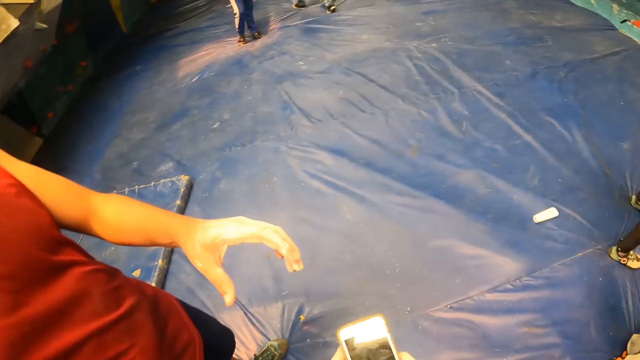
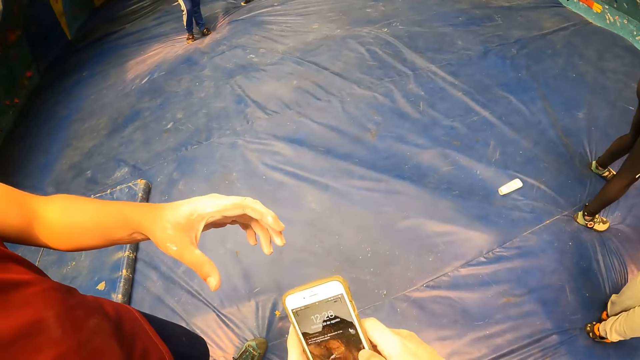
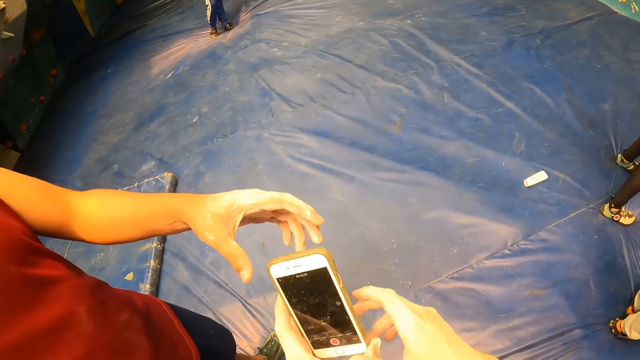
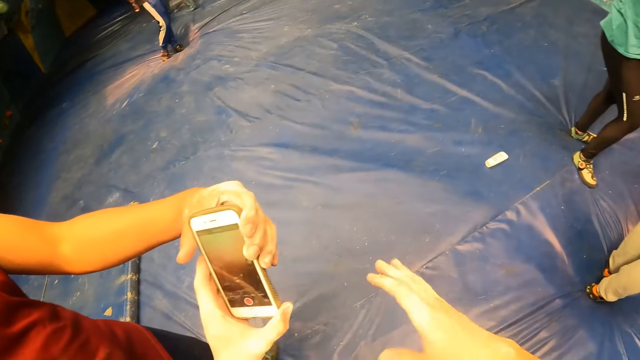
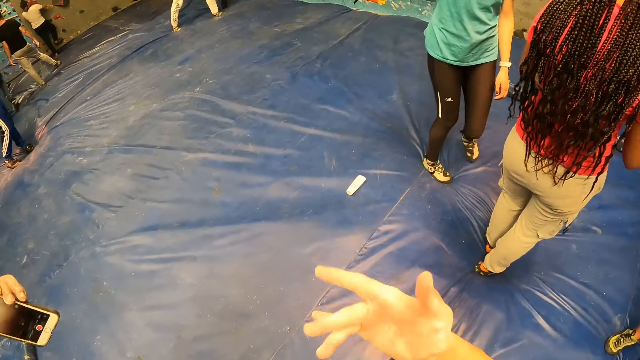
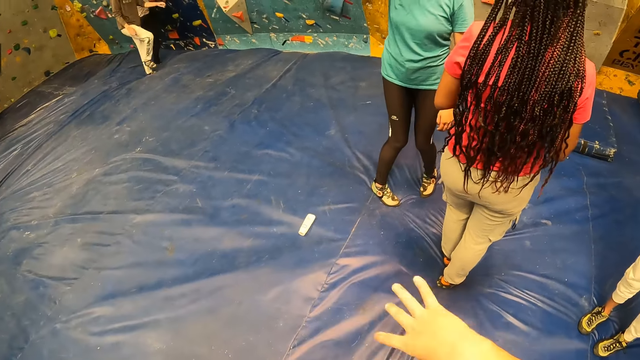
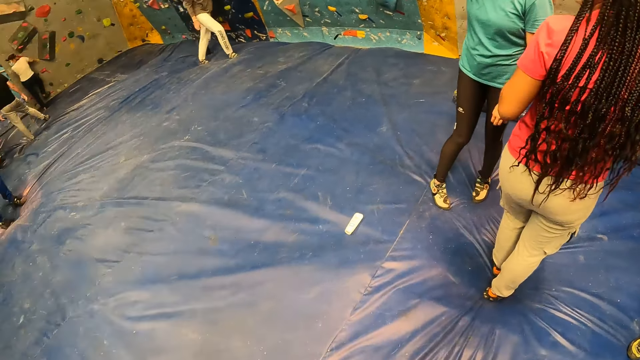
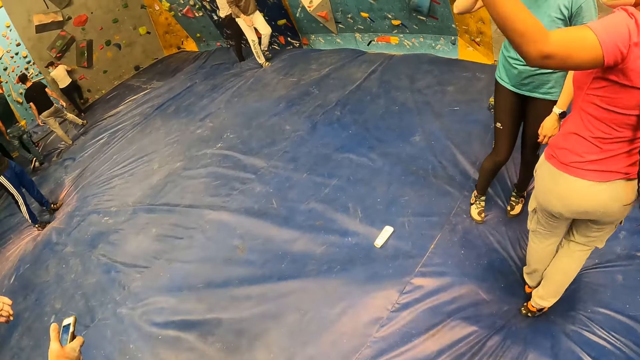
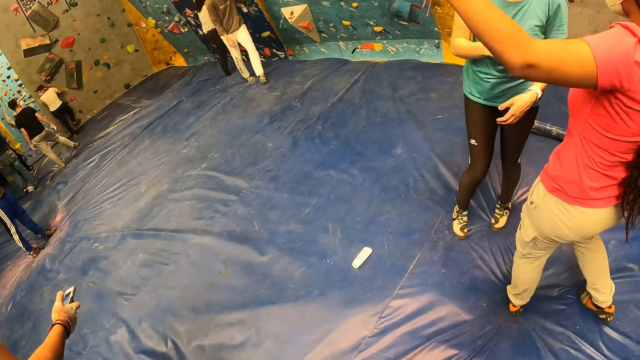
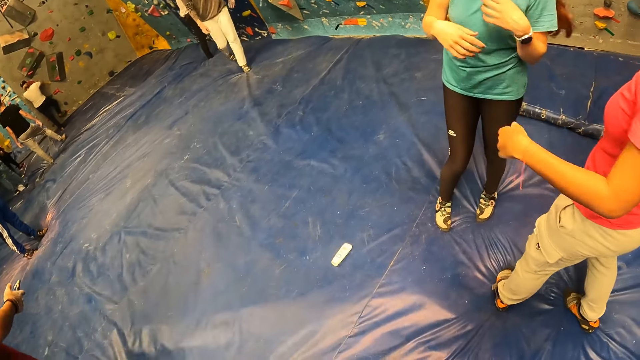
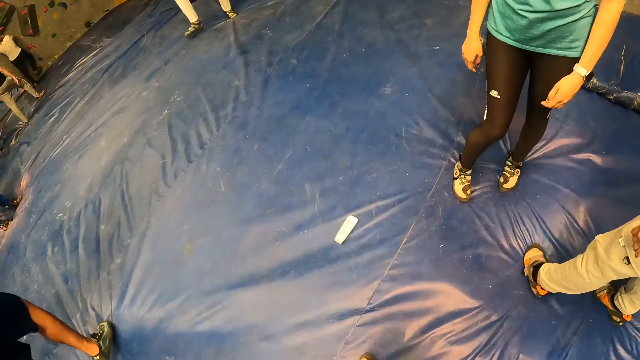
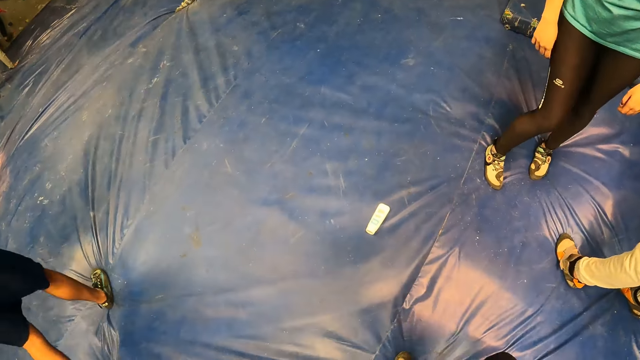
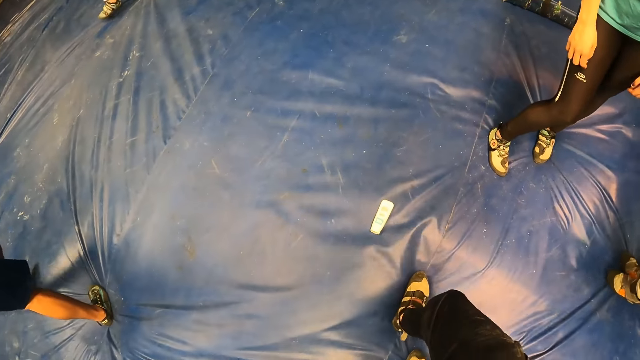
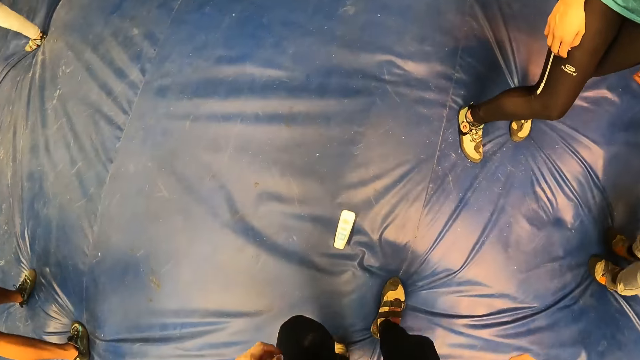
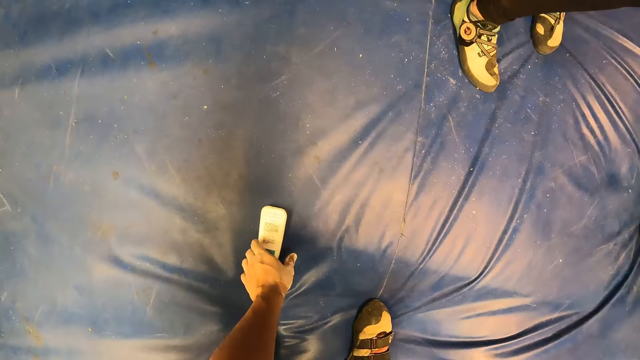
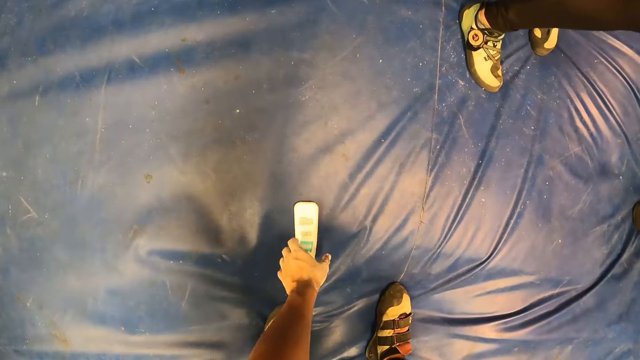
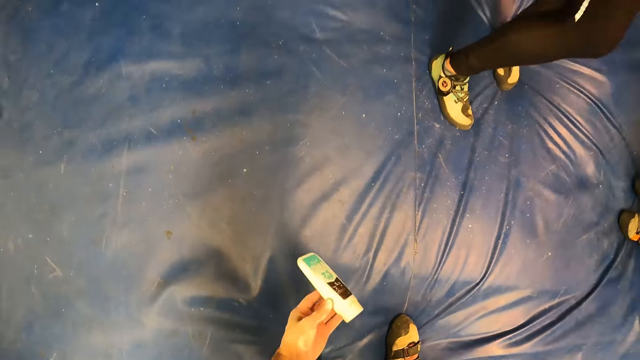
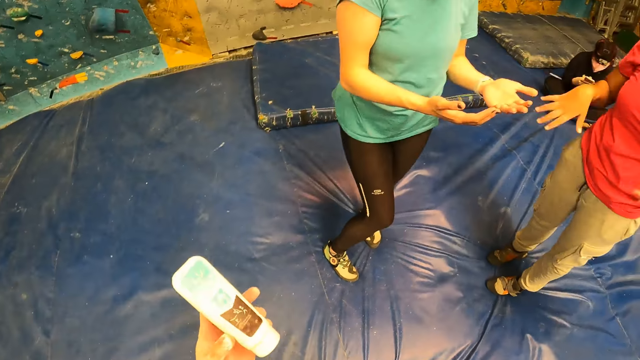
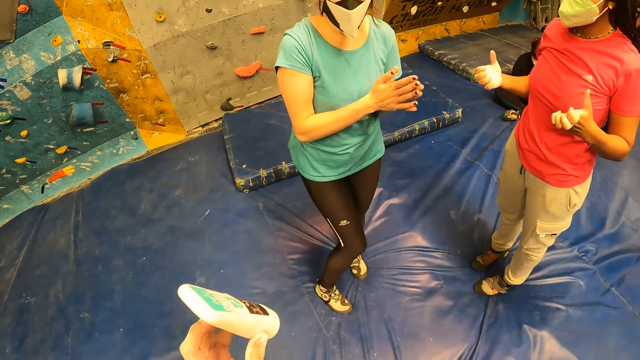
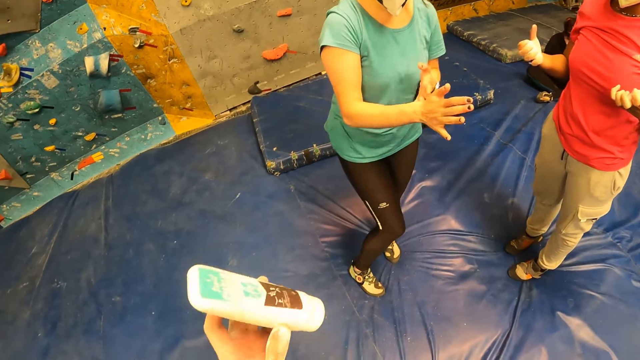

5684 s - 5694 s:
The camera wearer passes the phone to a man. He presses the phone with both hands. The man collects the phone from the camera wearer with his left hand. The camera wearer shakes the fingers. The man makes a few steps. The camera wearer makes a few steps. He picks up a bottle of lotion from a crash pad with his left hand.

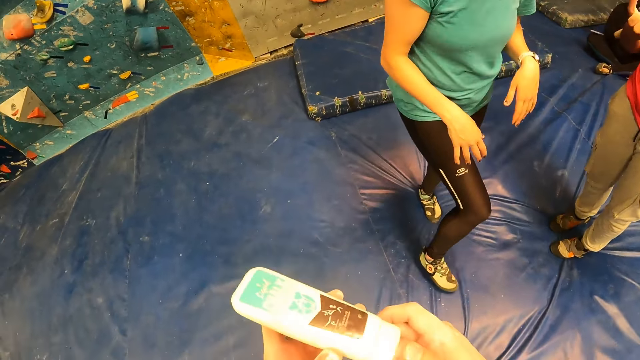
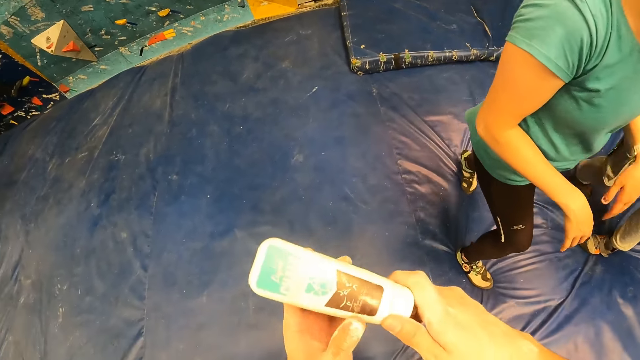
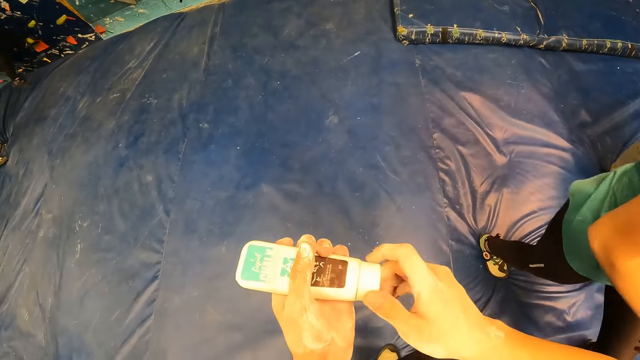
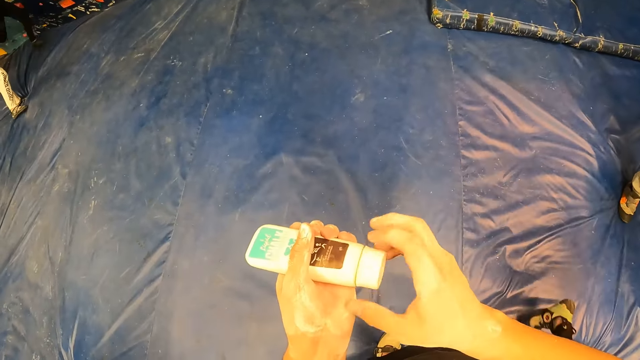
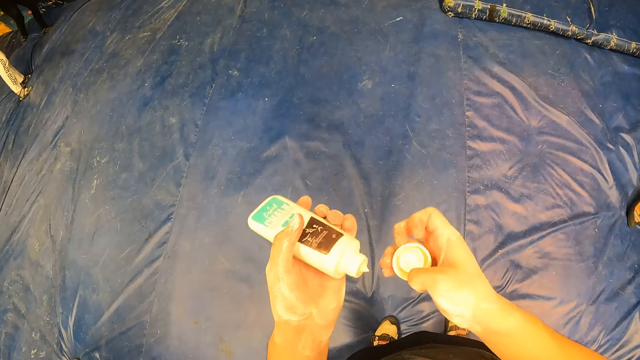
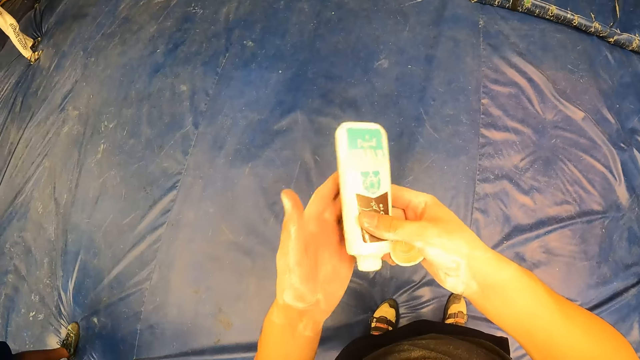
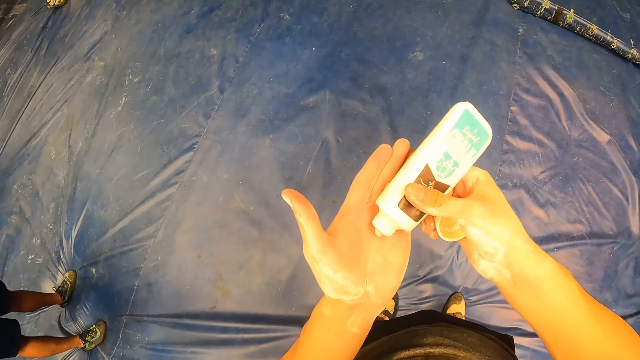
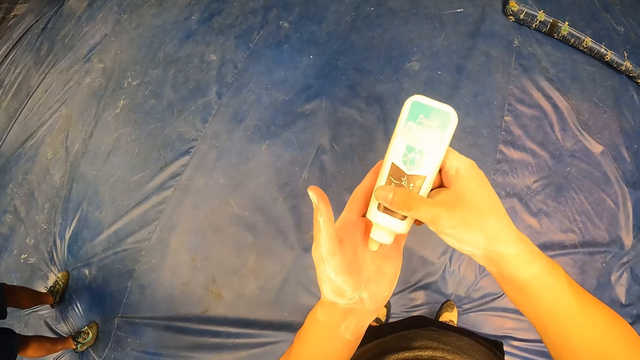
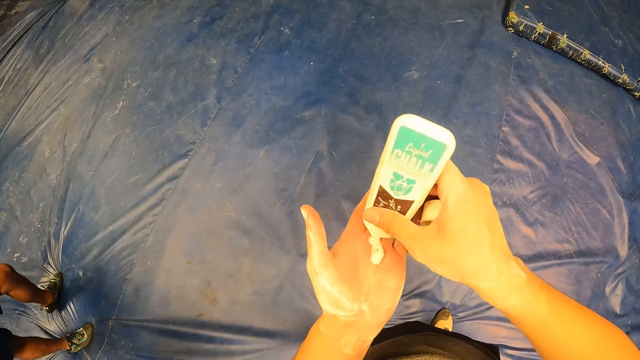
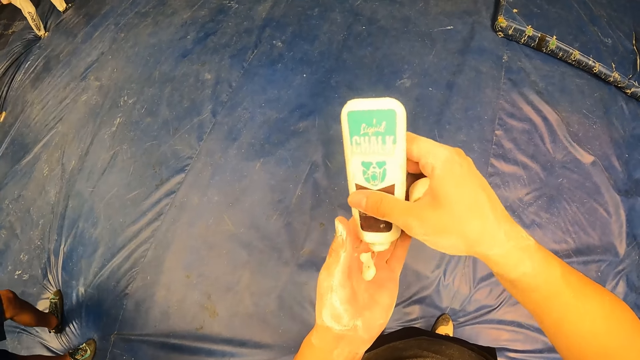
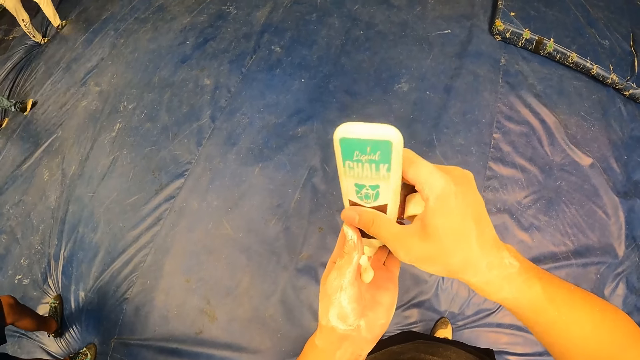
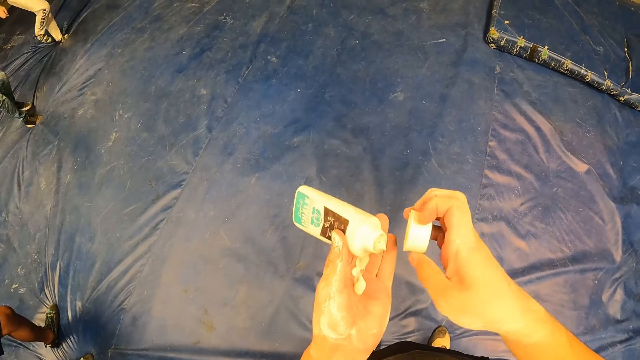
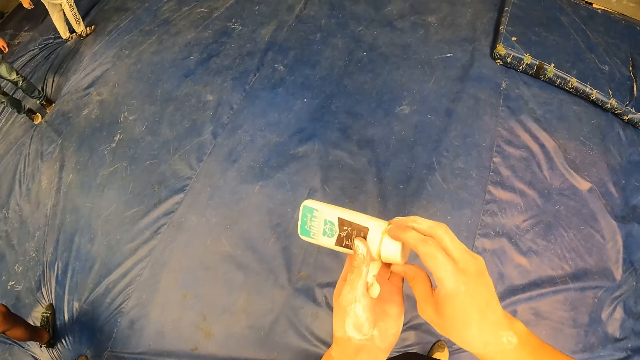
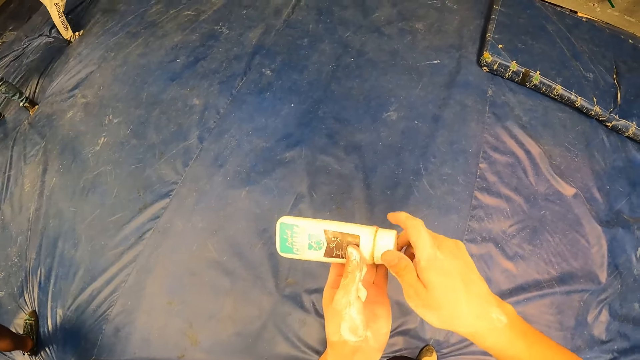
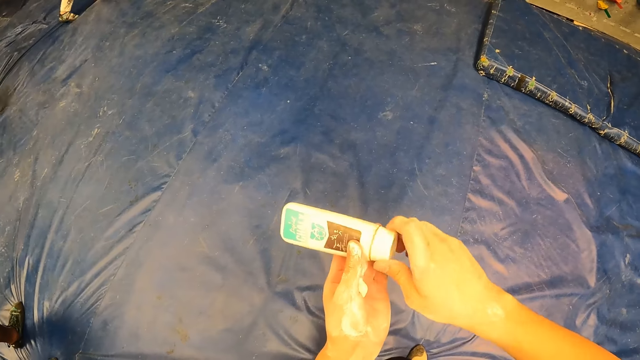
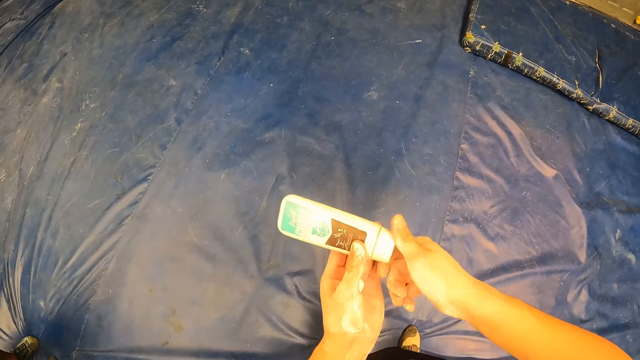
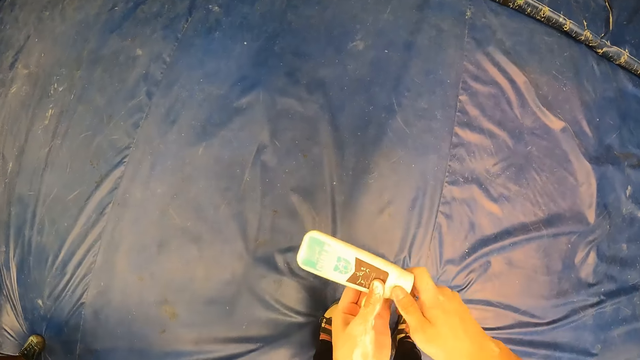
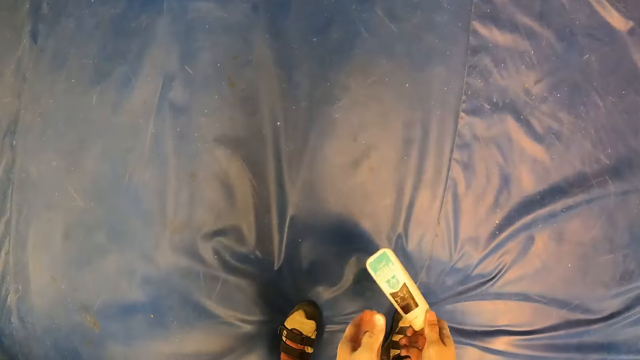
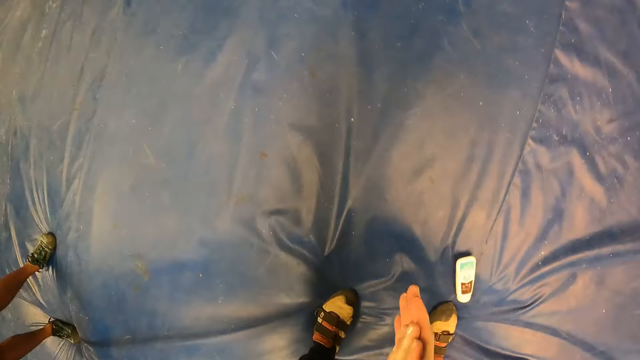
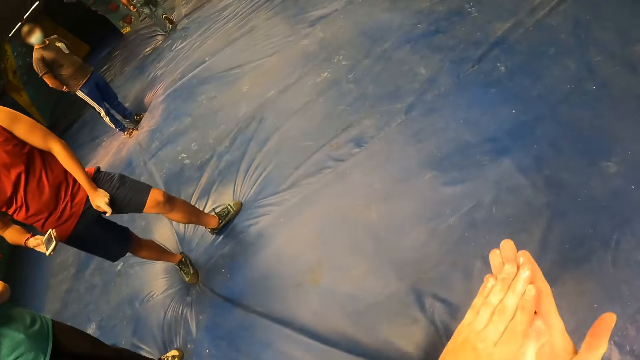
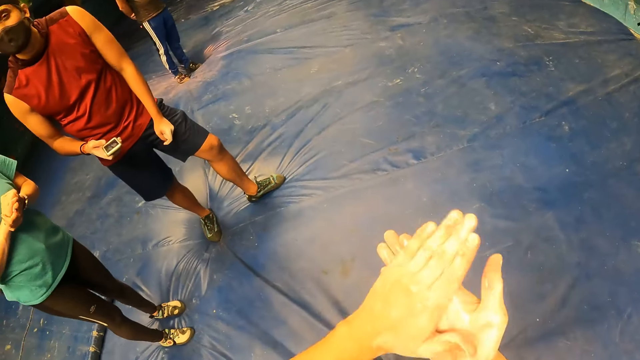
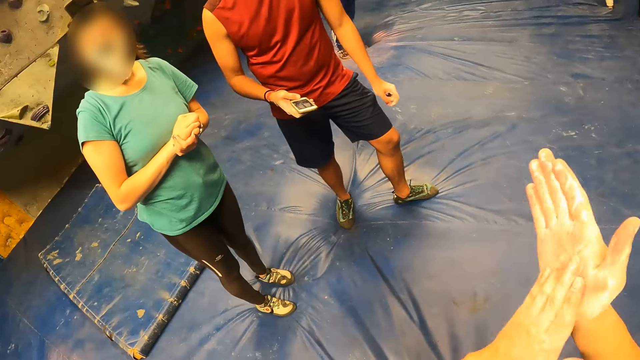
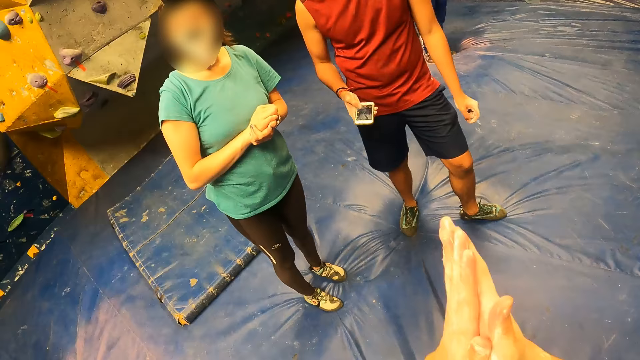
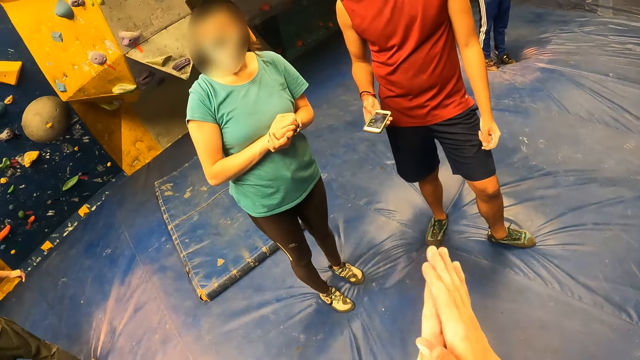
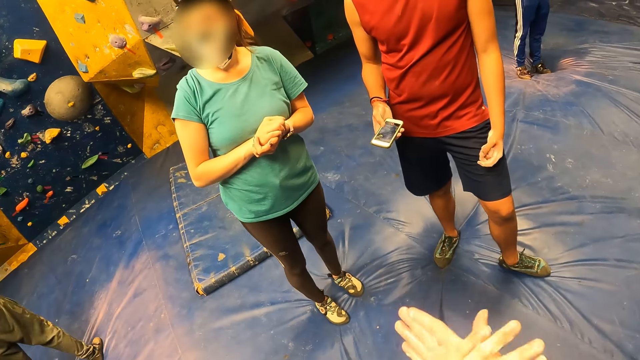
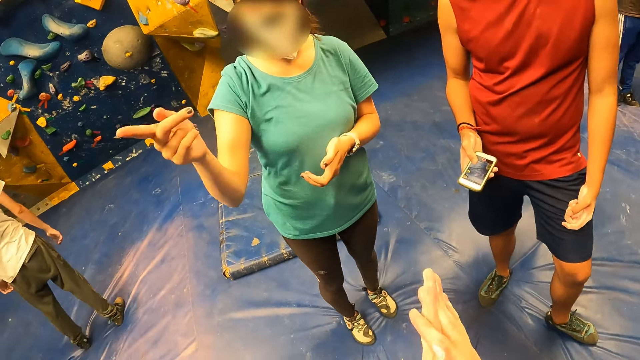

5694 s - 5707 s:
The camera wearer opens a lid from the bottle of lotion with his right hand. He applies the lotion on his left hand with his right hand. He covers the bottle of lotion with the lid in his right hand. He places the bottle of lotion on the crash pad with his right hand. He rubs the lotion on both hands. A man interacts with a woman and the camera wearer.
